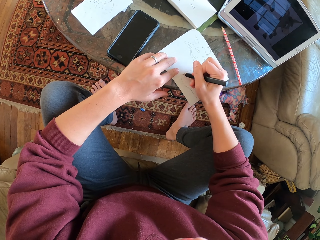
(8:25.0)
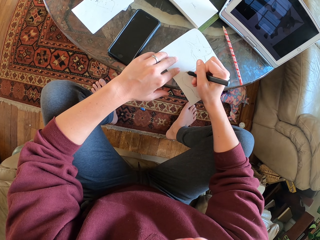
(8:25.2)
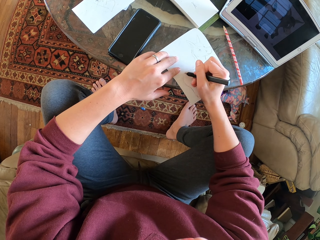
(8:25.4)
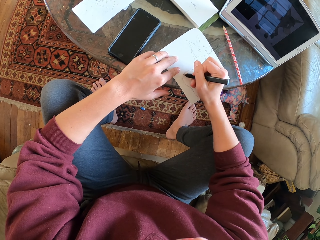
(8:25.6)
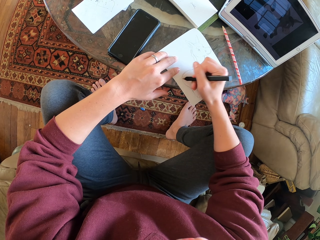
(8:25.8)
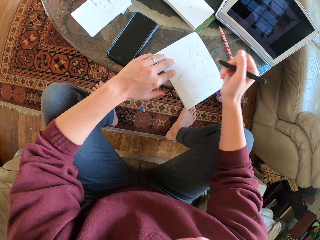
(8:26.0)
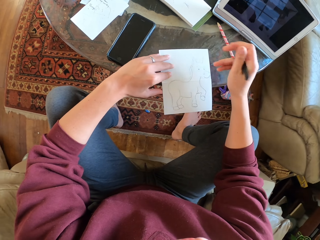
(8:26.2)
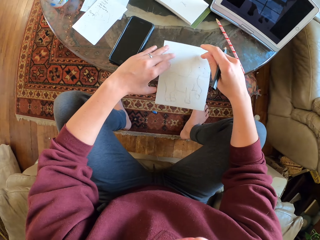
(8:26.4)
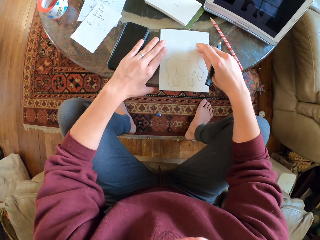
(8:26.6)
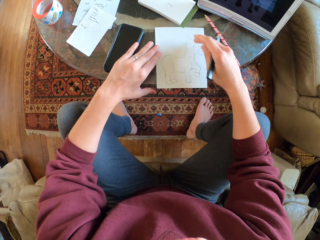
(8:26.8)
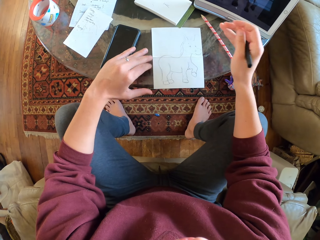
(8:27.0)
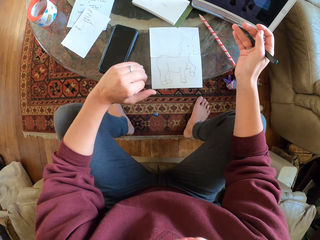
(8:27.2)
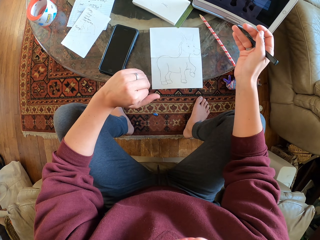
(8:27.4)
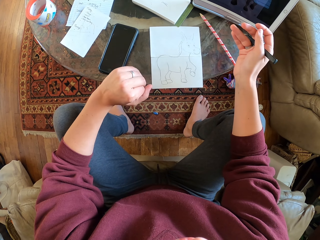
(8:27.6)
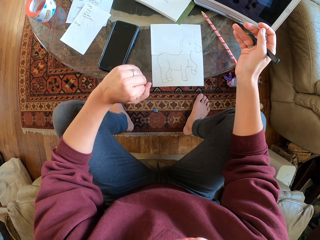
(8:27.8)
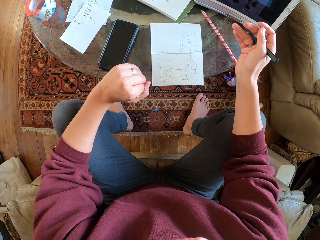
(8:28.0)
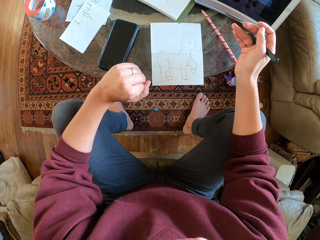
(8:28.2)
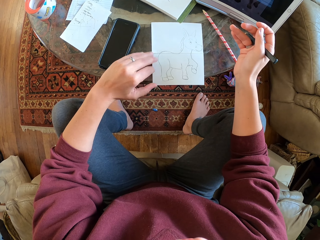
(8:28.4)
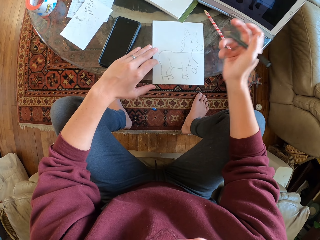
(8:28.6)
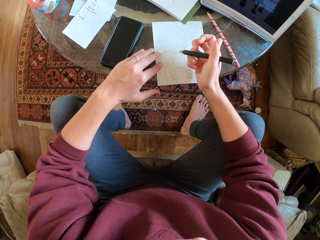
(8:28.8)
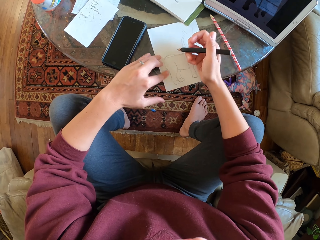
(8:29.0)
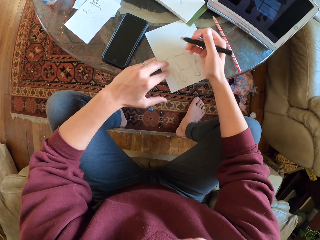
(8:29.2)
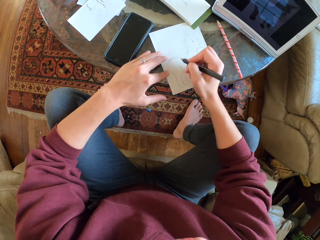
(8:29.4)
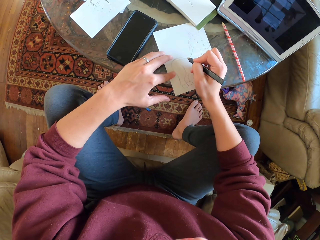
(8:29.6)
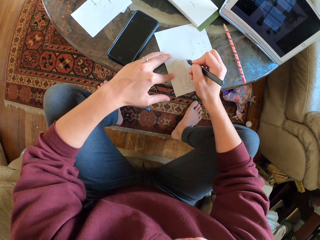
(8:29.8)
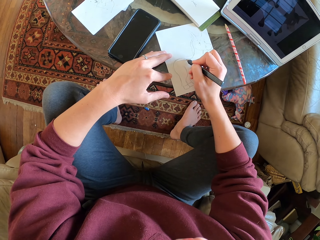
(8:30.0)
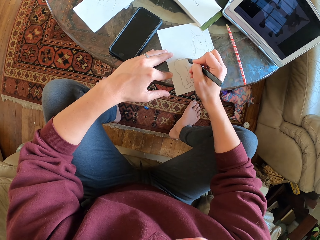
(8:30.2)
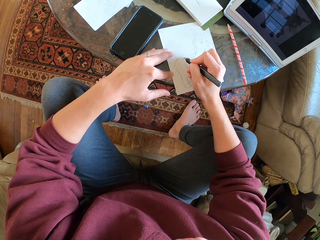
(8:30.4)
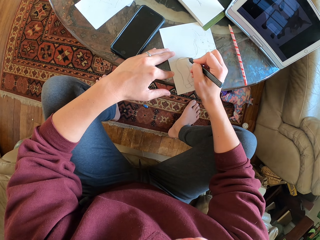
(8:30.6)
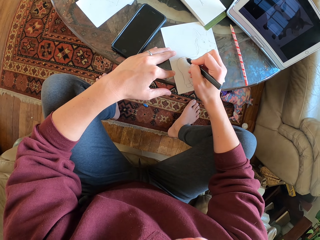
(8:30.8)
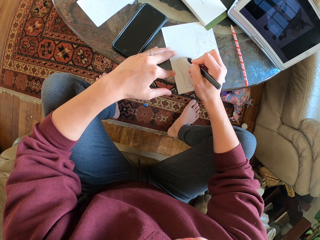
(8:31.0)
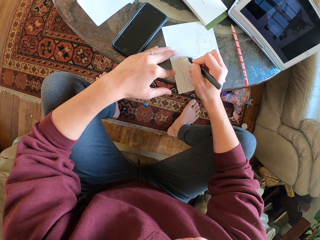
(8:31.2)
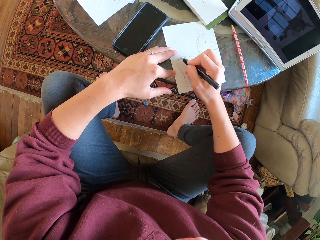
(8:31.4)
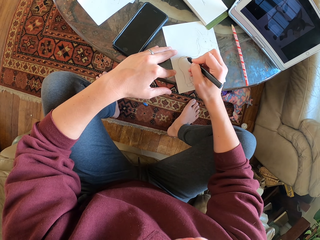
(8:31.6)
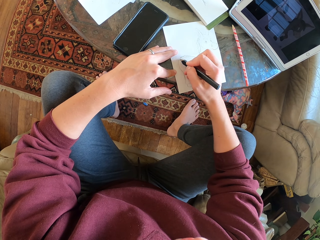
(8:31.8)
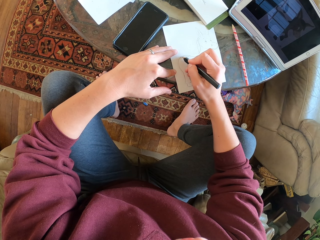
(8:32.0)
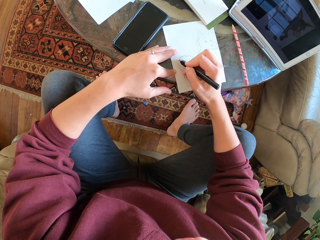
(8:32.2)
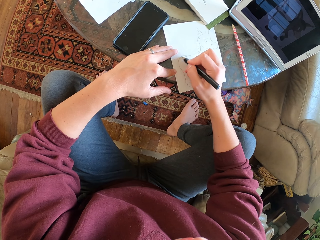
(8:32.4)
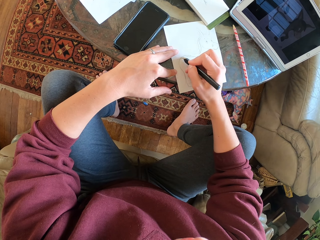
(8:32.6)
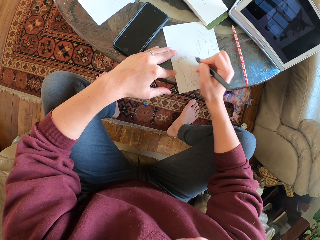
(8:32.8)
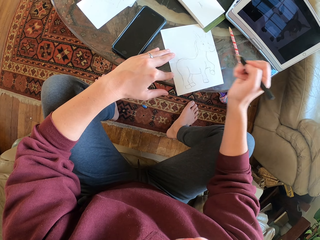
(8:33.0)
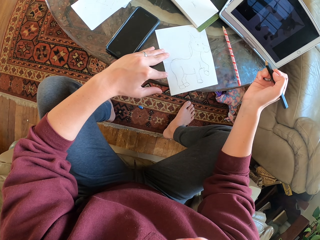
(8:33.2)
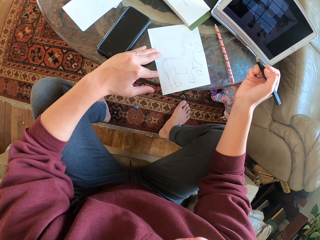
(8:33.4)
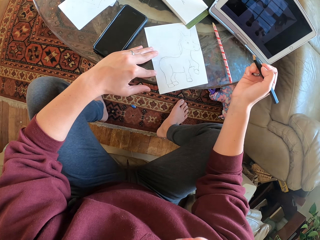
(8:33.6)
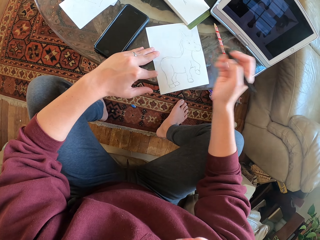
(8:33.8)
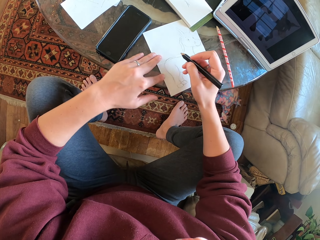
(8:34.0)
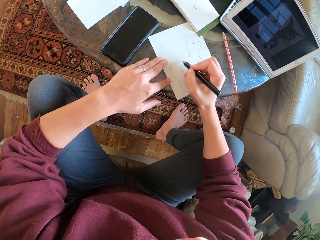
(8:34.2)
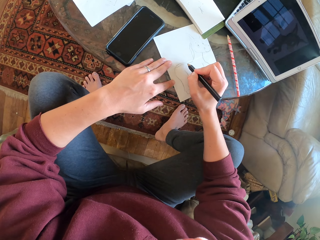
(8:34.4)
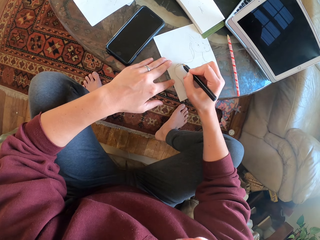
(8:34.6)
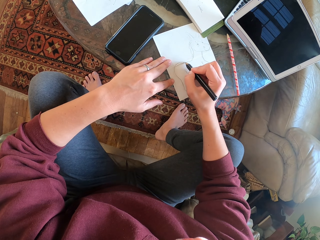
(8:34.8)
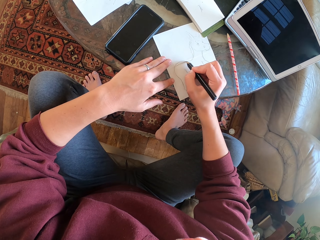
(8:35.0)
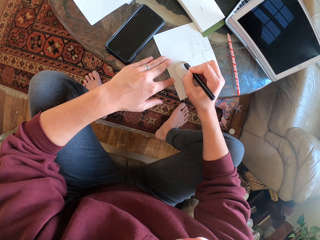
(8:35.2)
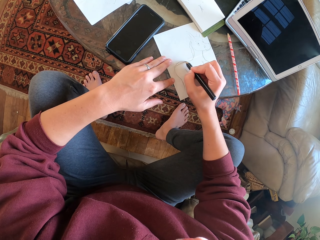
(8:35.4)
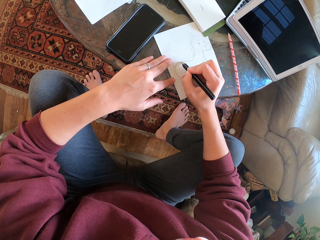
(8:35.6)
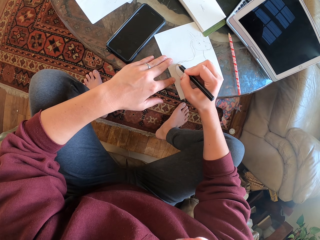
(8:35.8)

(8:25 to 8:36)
The camera wearer draws on a piece of paper. They stare at the drawing. They draw on the piece of paper.

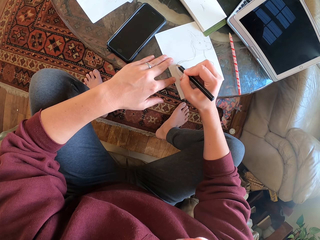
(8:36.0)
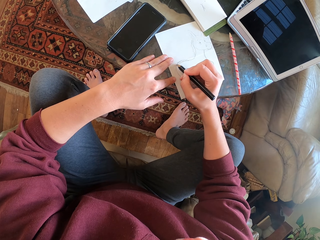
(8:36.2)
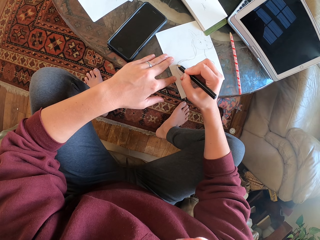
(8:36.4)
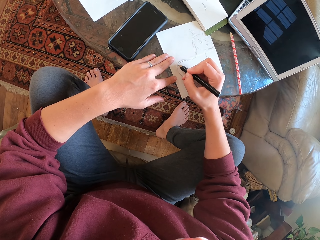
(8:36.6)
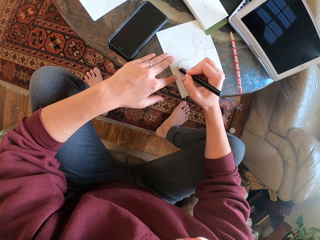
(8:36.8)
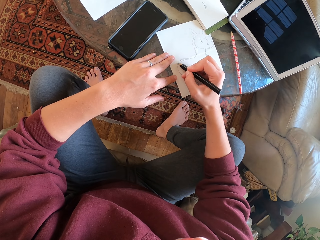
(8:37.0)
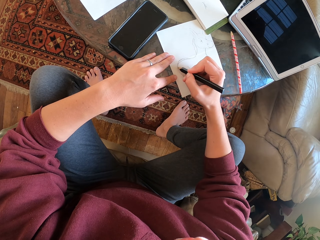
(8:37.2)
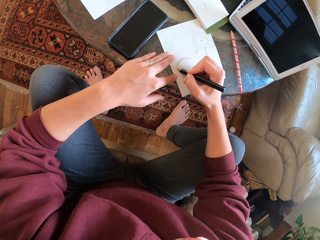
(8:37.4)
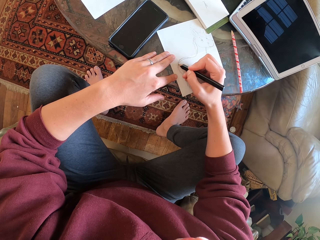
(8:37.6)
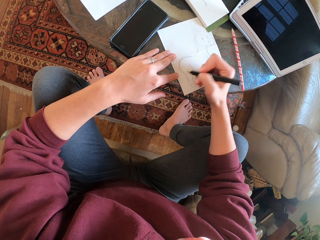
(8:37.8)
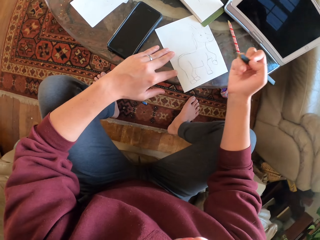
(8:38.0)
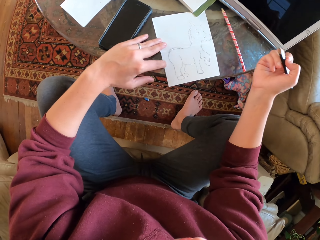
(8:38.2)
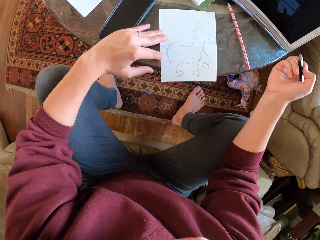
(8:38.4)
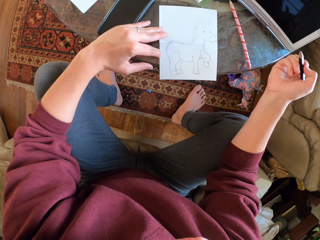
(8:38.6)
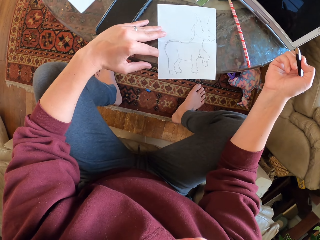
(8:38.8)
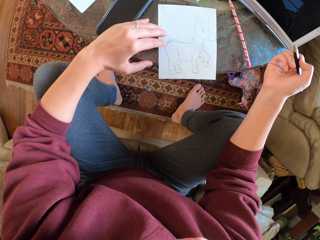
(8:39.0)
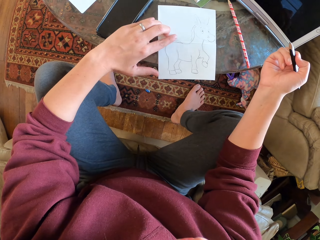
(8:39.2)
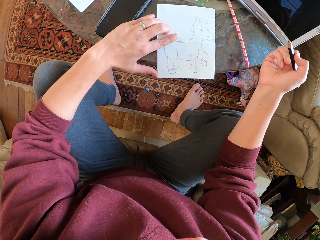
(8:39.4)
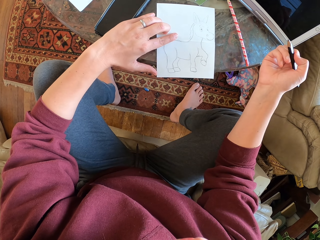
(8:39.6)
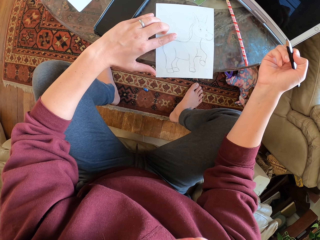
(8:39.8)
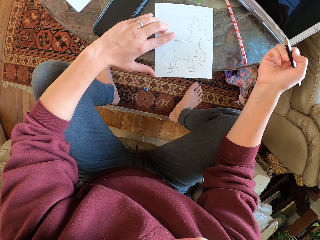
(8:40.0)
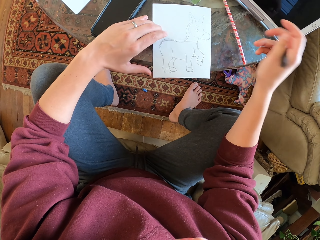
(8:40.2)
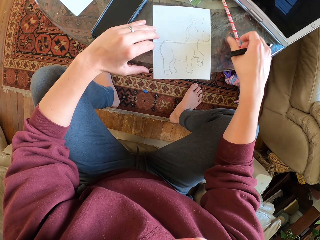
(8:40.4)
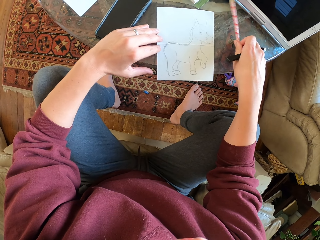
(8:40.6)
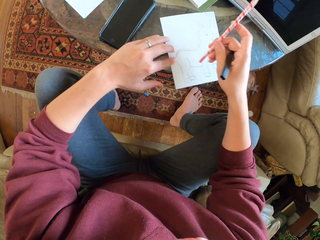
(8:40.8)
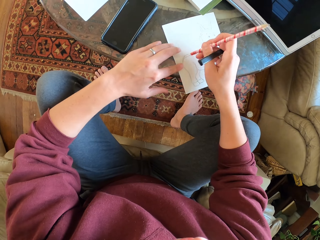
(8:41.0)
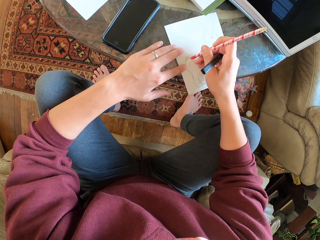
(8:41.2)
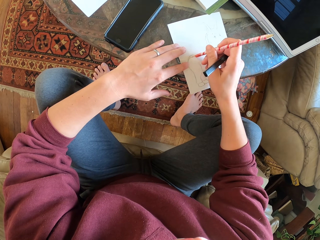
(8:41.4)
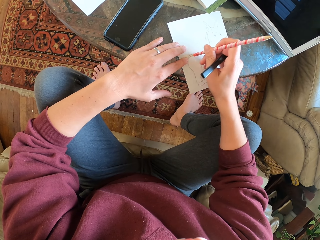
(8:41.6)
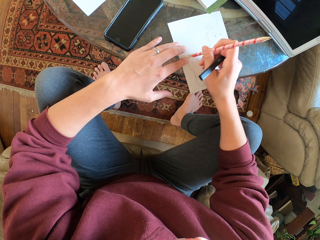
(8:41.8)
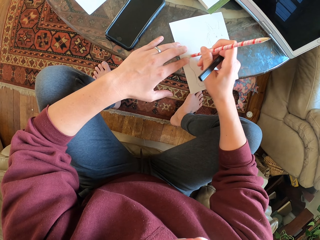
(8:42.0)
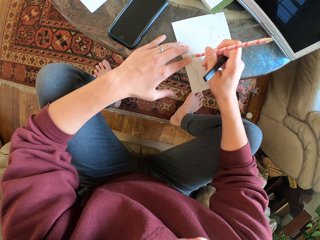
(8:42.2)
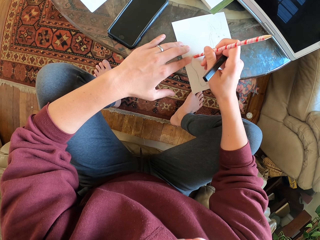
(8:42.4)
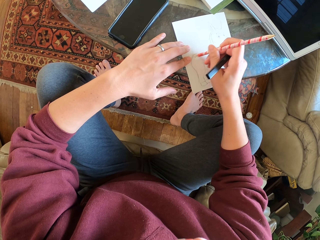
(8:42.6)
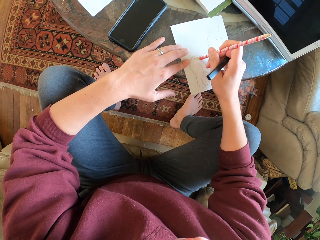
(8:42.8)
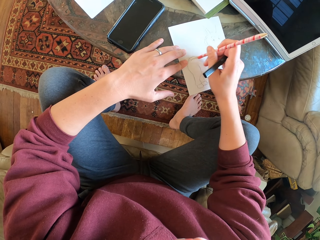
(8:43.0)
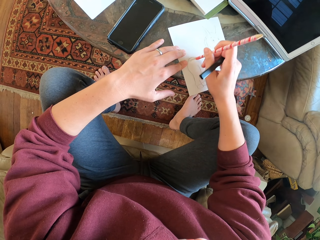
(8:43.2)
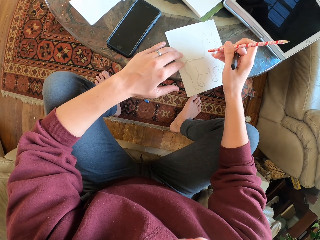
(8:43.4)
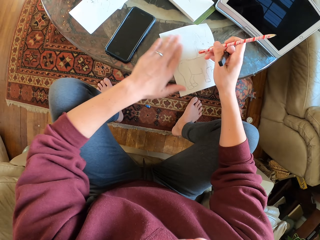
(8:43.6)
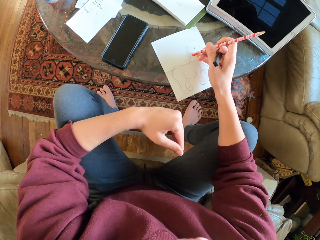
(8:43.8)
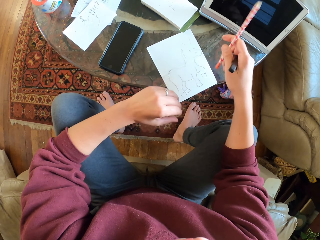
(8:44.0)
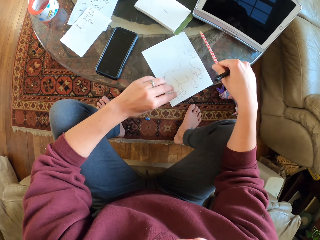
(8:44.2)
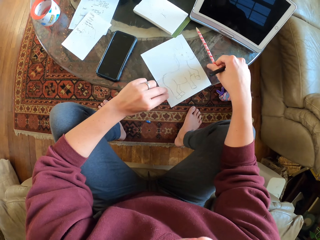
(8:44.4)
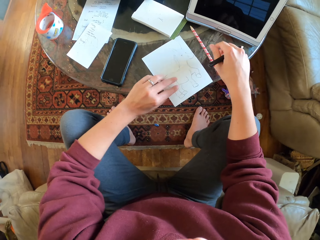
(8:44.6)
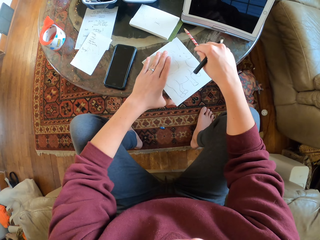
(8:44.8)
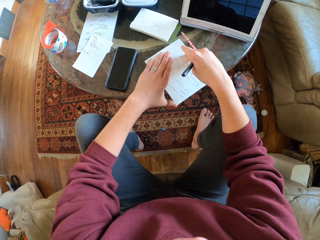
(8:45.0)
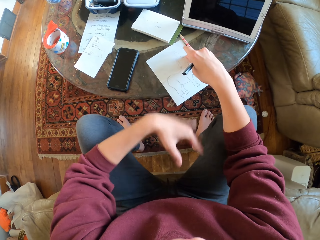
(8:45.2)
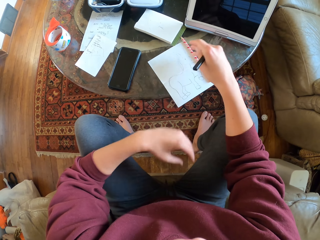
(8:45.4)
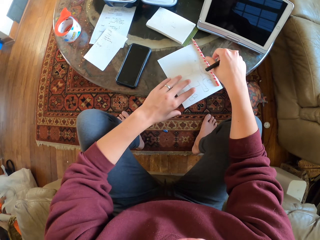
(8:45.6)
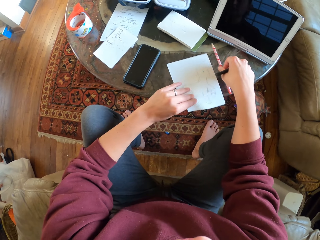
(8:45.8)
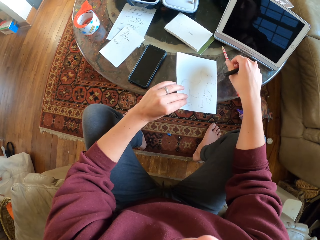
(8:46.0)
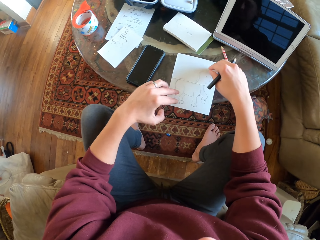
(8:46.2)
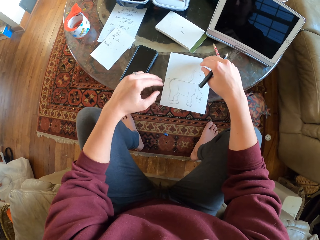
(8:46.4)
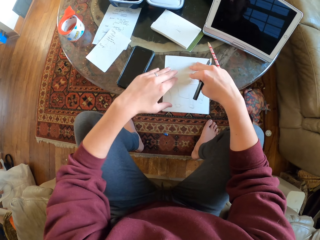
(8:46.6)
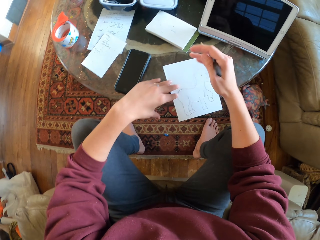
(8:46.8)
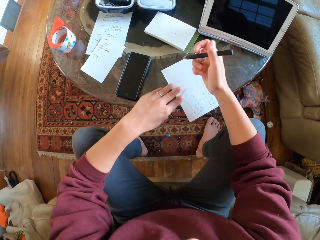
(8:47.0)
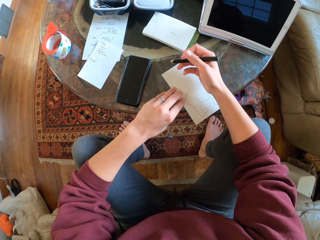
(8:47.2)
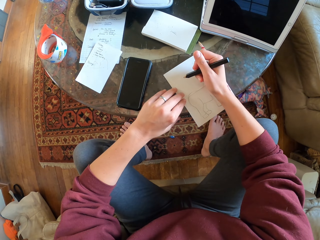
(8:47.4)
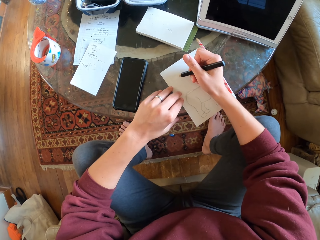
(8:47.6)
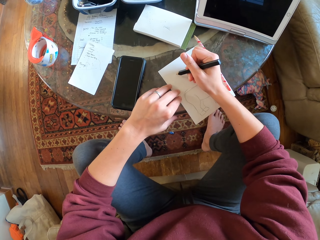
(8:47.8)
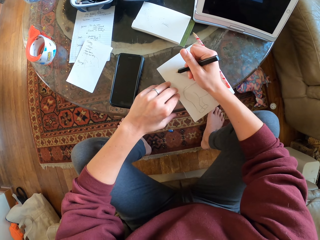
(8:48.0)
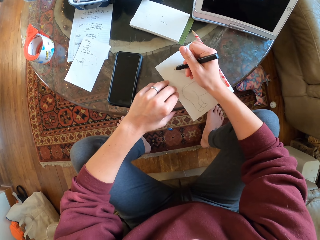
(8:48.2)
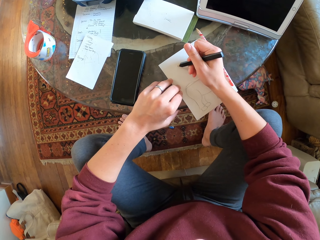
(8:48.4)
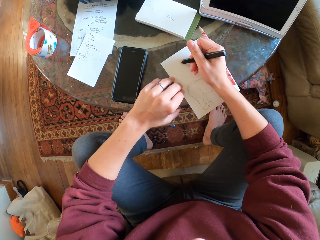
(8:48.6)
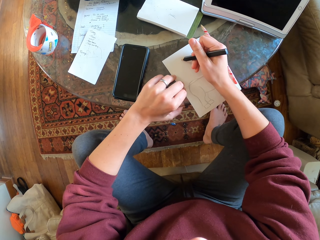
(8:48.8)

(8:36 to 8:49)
The camera wearer stares at the drawing. They pick up a pencil on the table. They erase the drawing with a rubber. They wipe the drawing paper with their hand. They place the pencil on the table.
